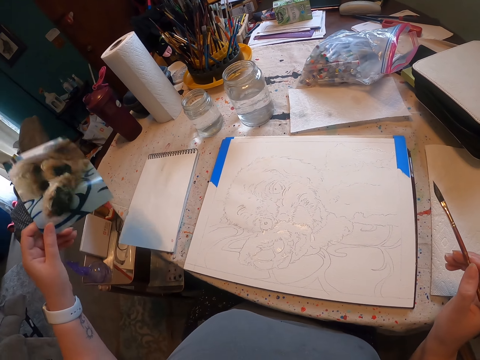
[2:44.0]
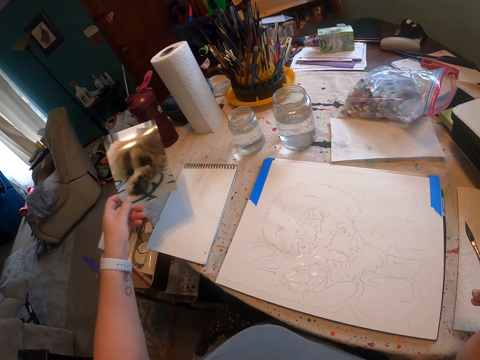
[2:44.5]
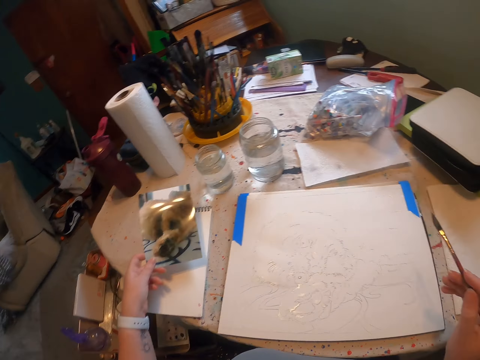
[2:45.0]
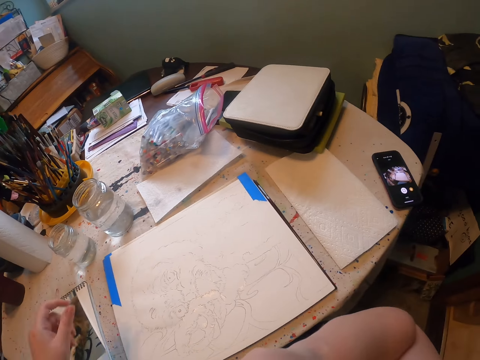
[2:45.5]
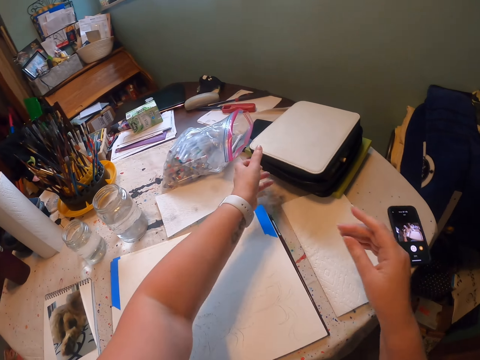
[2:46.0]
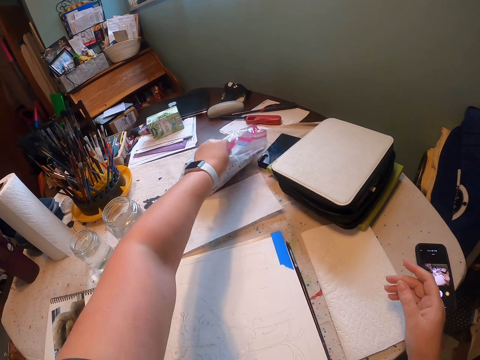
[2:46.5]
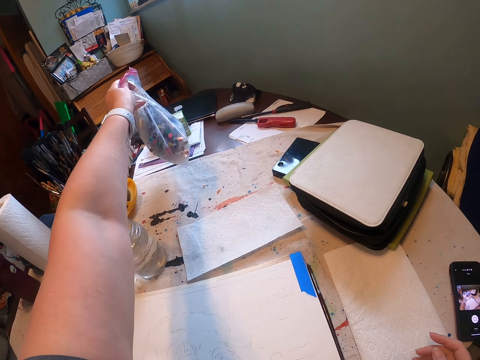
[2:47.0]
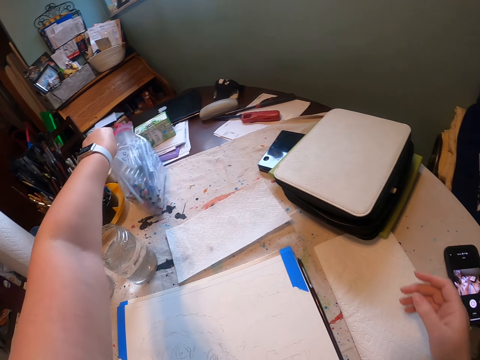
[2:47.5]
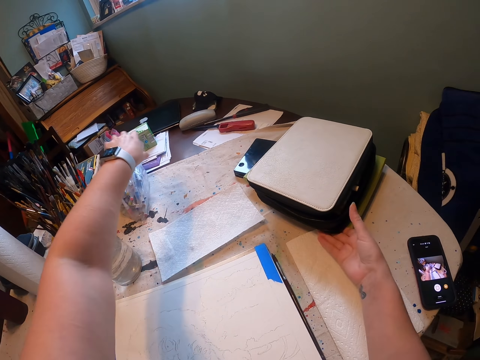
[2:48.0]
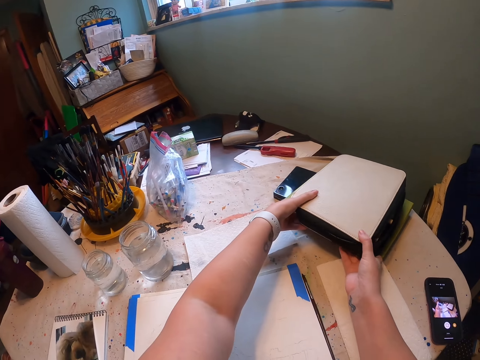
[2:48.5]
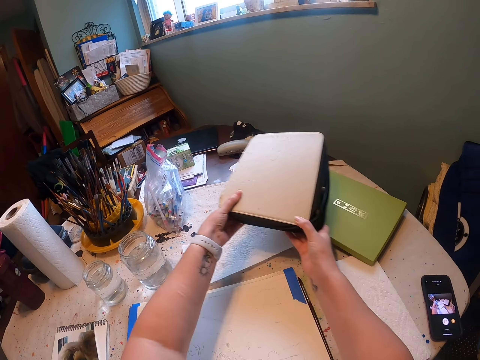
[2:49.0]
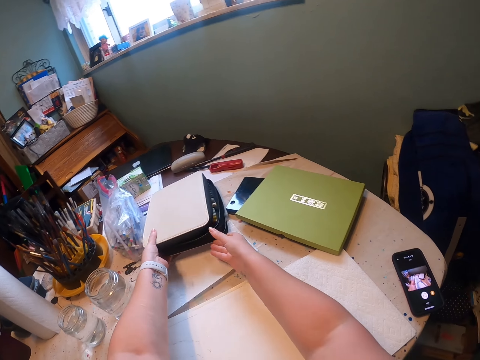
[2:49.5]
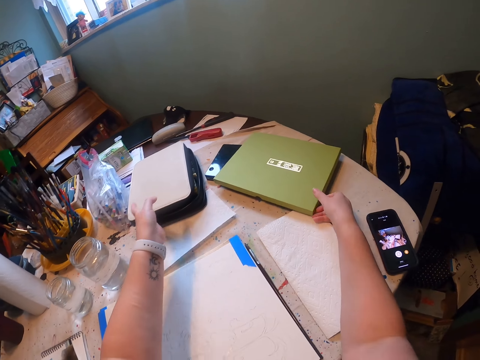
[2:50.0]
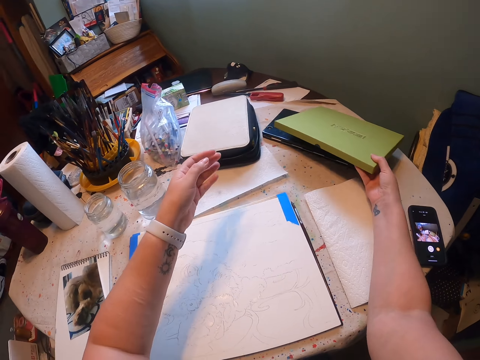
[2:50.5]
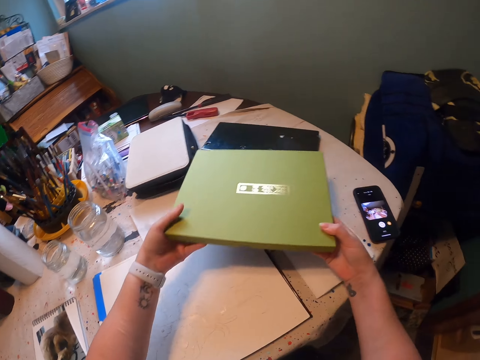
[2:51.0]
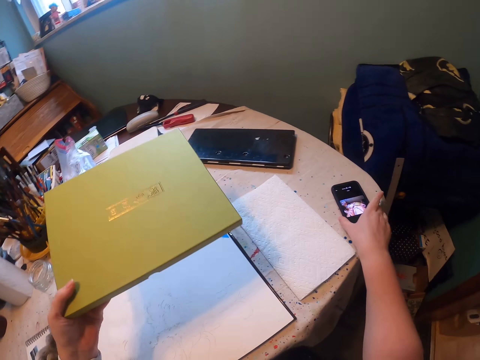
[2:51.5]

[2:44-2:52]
The camera wearer holds the cutout. They pick up the sketch. They hold the polythene paper bag. They push the paper bag aside. They pick up the drawing tools case. They pull the bag aside. They put the drawing tools case on the table. They pick up the drawing tools case or paint container.

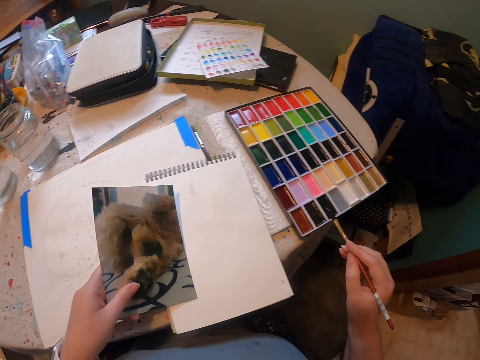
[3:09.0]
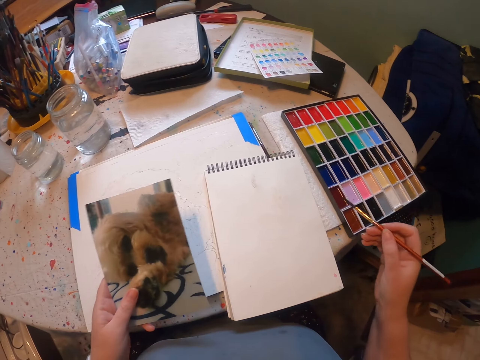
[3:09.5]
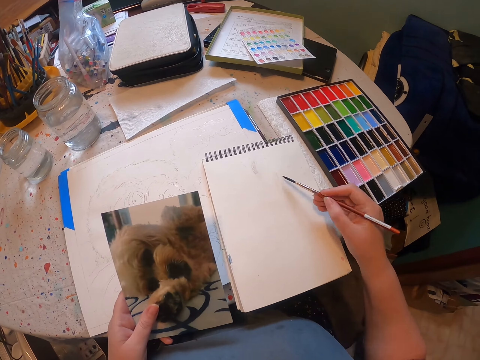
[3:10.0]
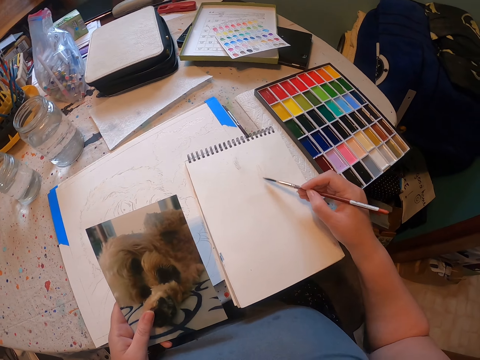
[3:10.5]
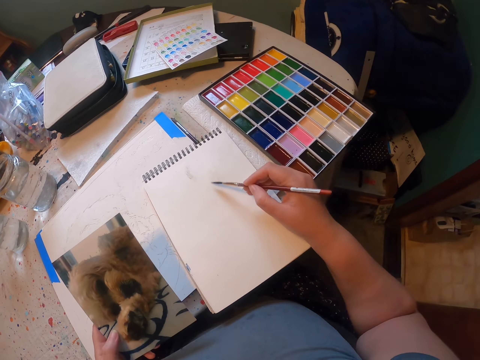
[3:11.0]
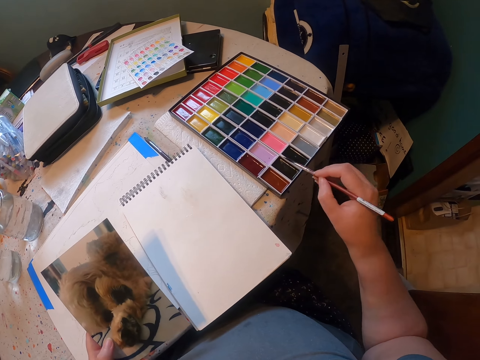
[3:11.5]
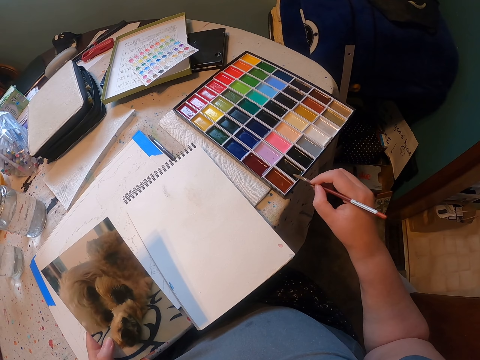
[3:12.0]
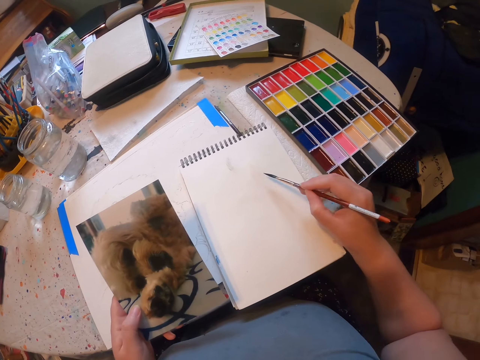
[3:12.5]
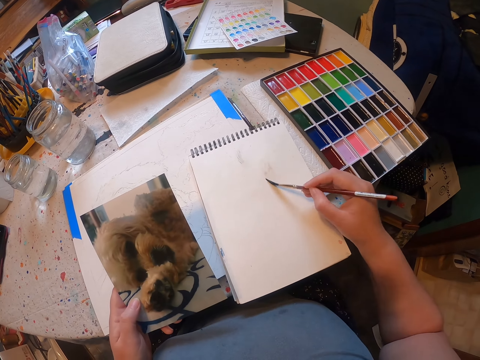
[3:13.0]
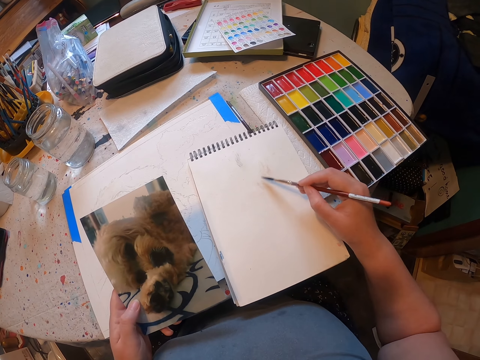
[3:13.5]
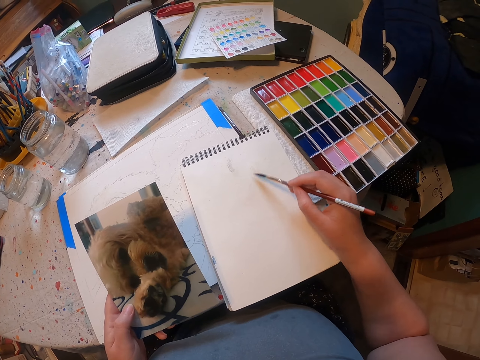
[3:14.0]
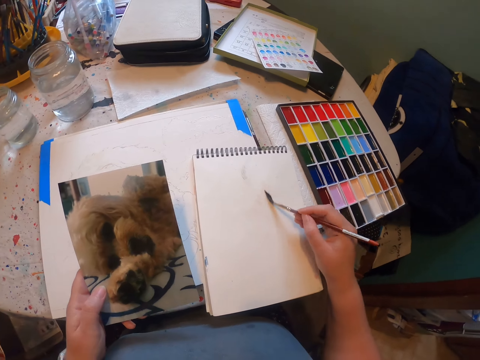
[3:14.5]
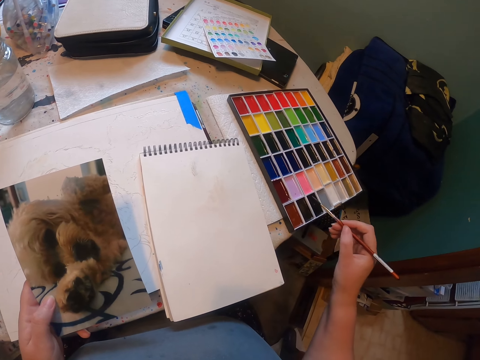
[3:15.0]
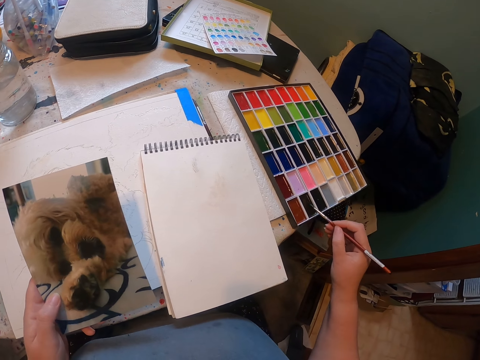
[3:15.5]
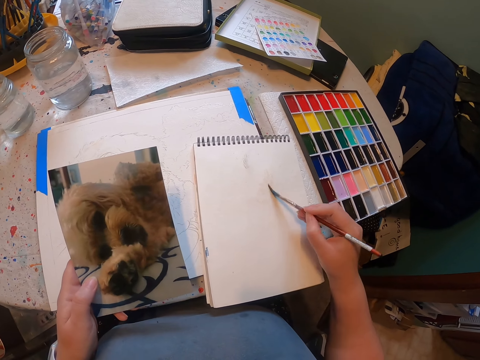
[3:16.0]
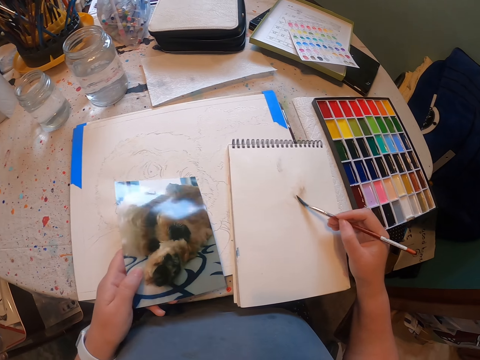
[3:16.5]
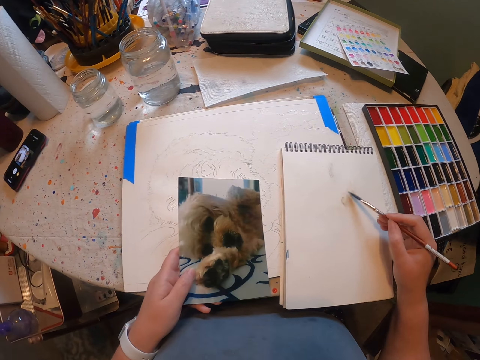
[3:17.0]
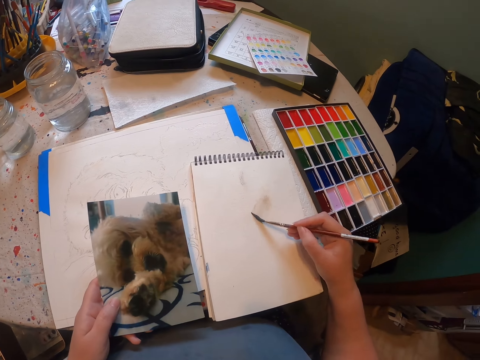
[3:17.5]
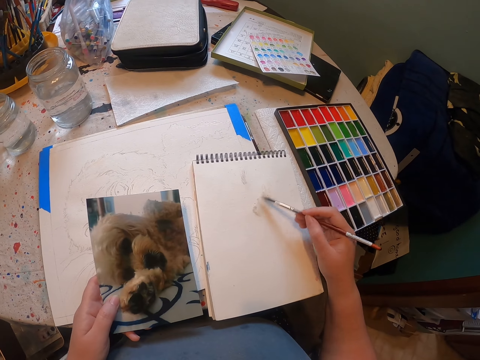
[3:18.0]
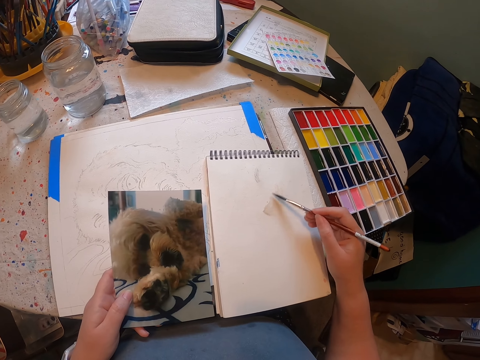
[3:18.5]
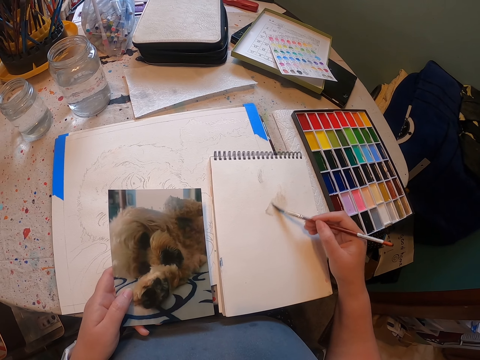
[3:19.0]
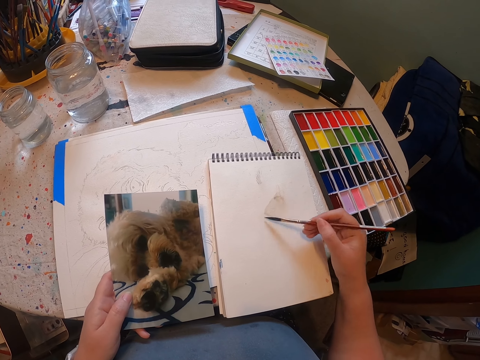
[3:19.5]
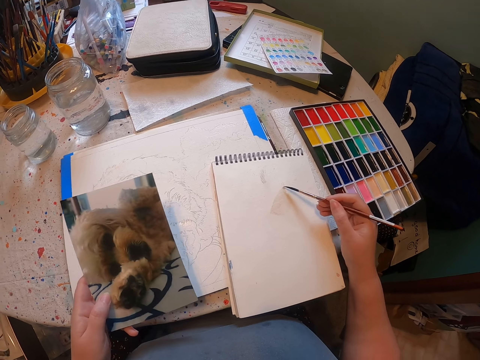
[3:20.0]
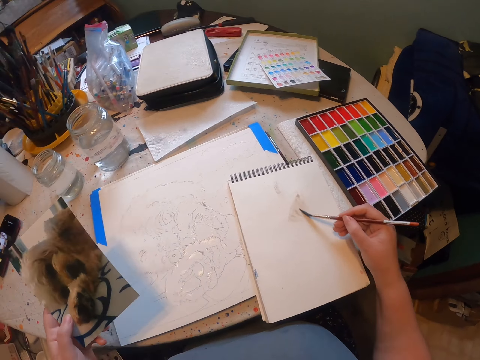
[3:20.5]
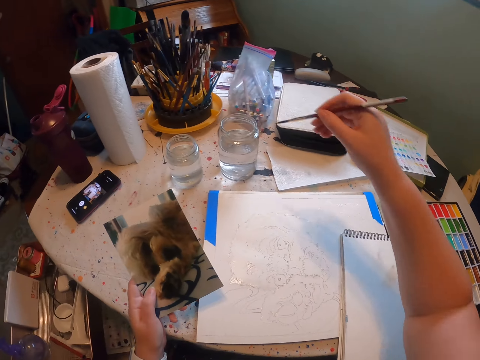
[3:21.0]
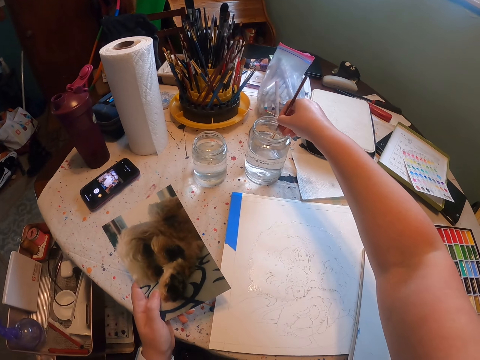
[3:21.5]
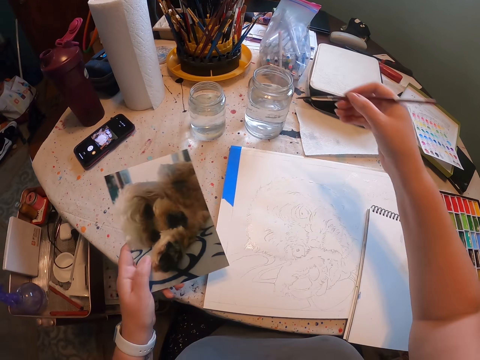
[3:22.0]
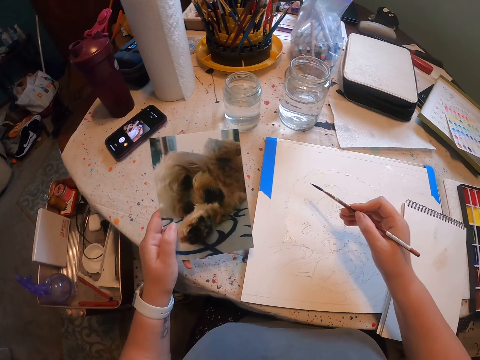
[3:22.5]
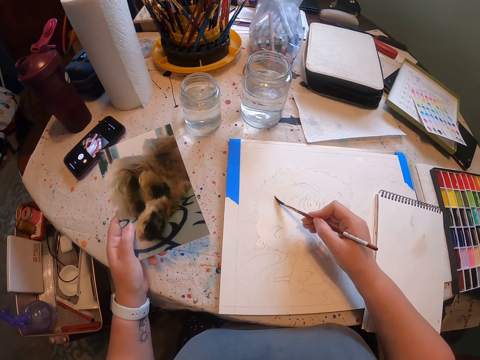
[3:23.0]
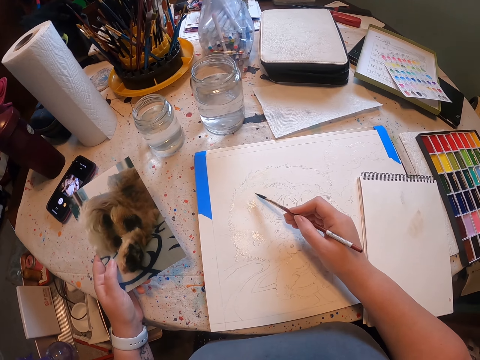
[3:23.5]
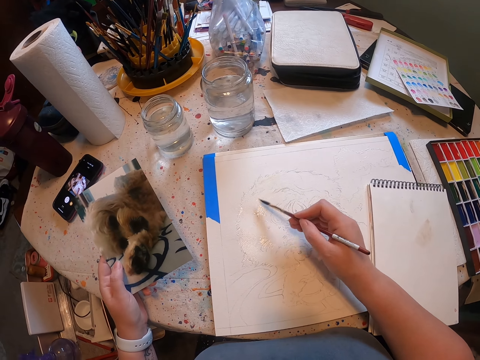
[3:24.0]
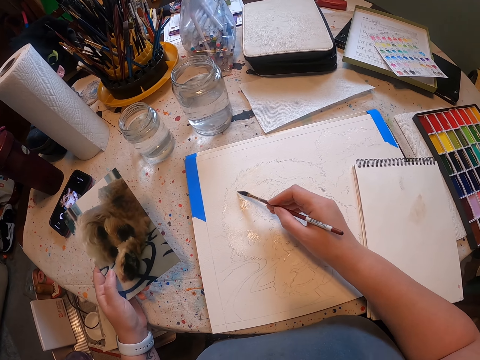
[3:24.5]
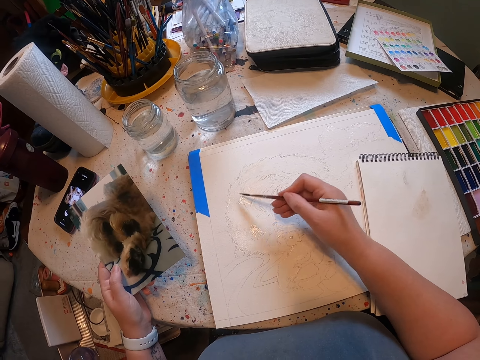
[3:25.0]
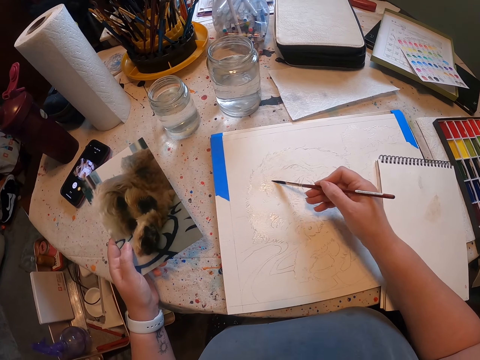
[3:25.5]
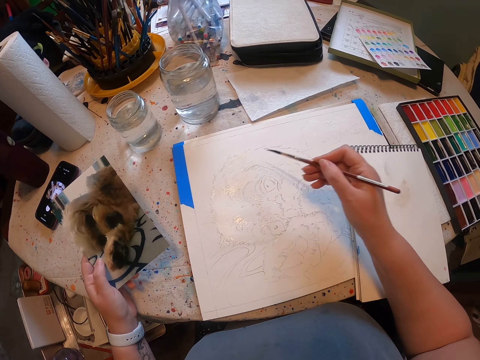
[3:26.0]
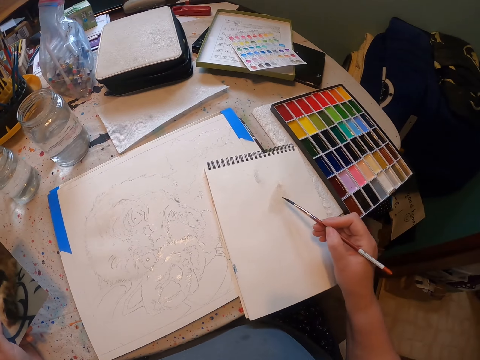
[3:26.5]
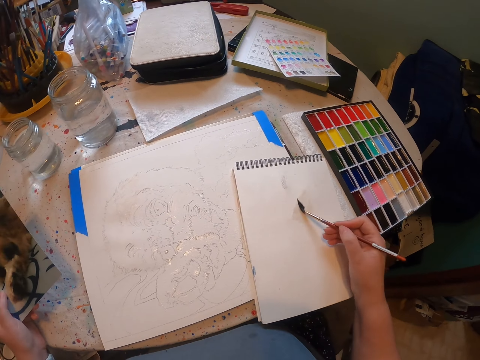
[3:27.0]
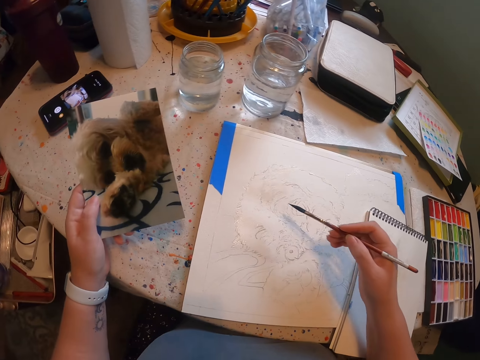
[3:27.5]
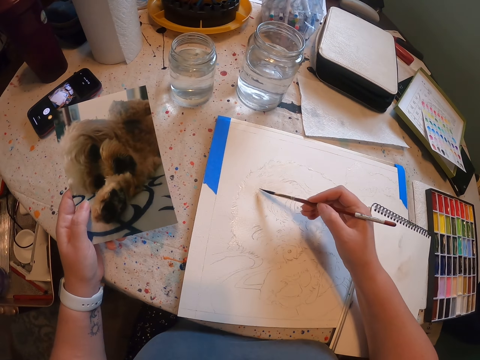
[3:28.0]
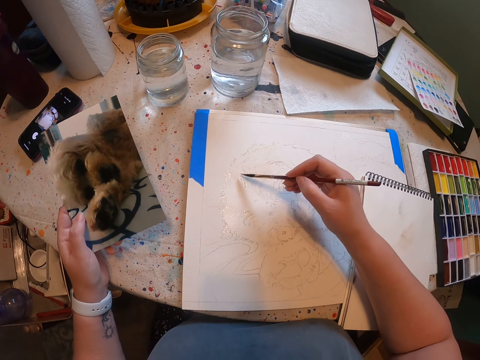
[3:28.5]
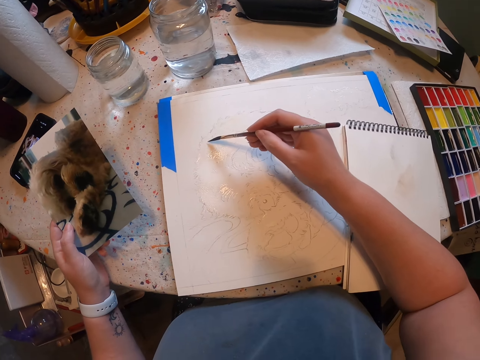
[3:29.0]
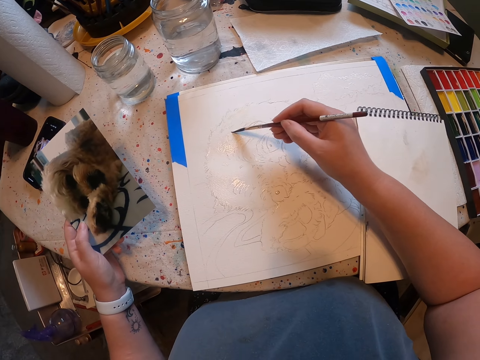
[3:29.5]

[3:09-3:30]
The camera wearer stares at the sample. They paint the sketch with the brush. They touch the colour. They dip the brush in the paint. They paint the sketch on the book with the brush. They dip the brush in water. They paint the sketch with the brush.
